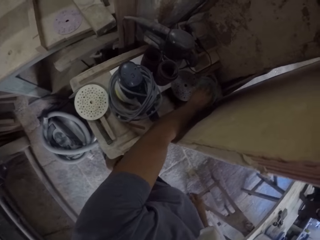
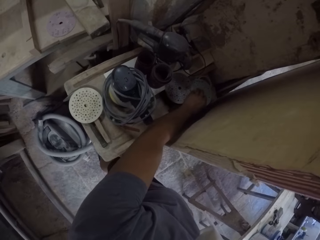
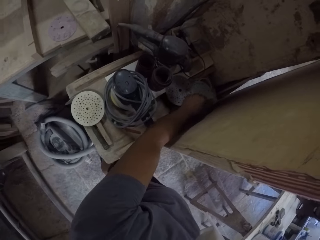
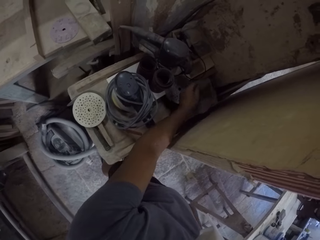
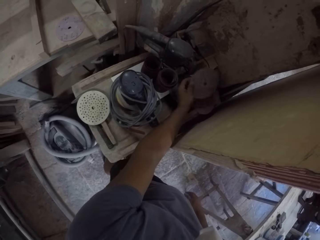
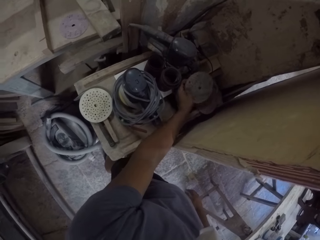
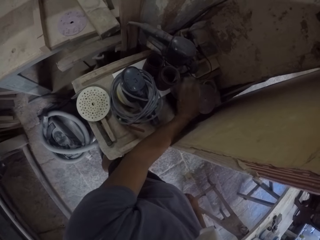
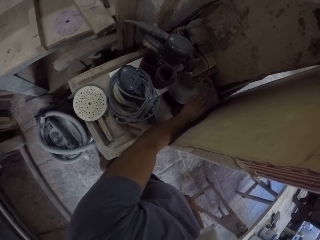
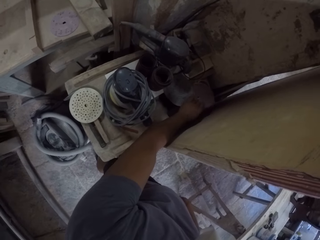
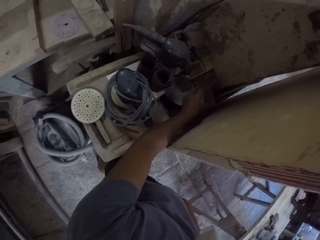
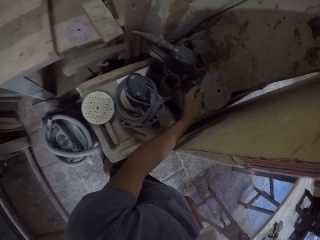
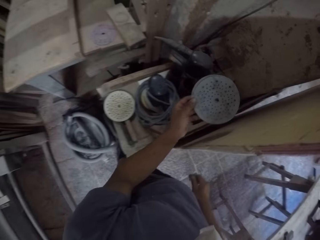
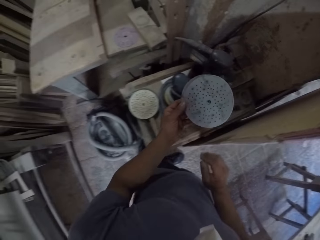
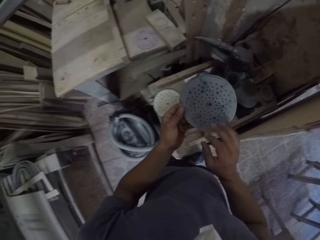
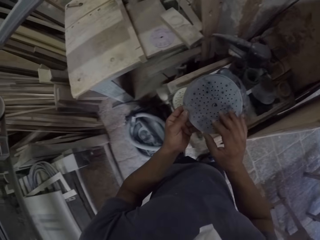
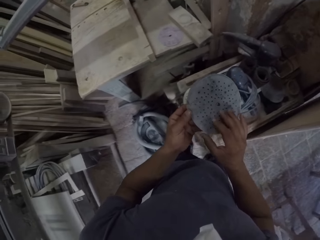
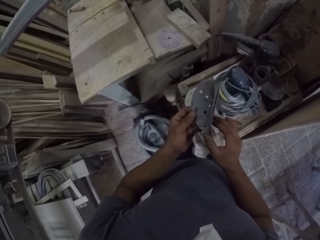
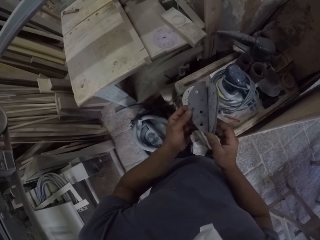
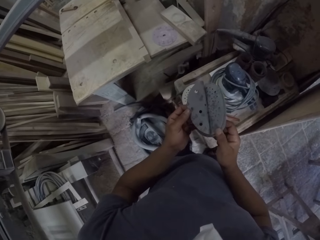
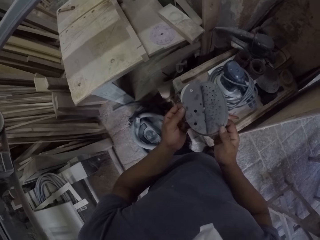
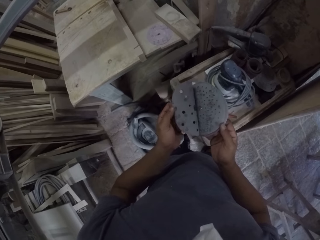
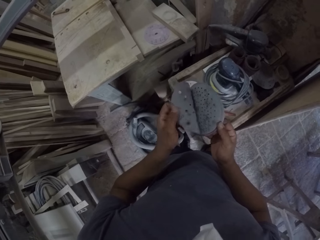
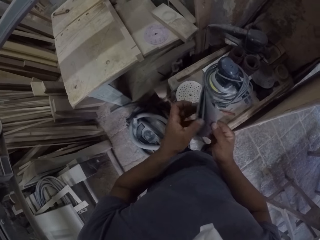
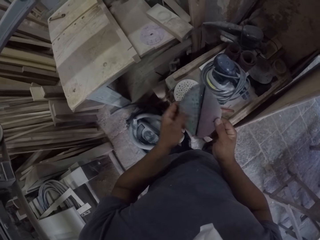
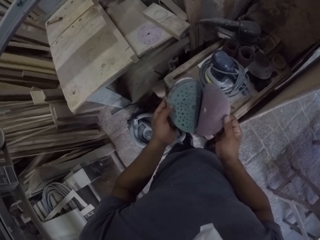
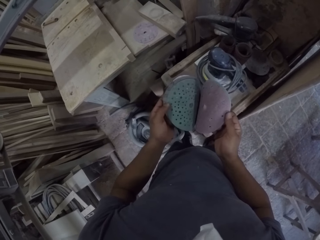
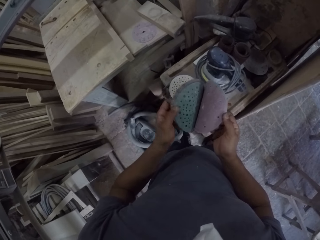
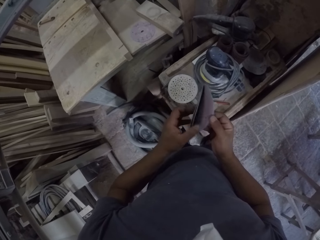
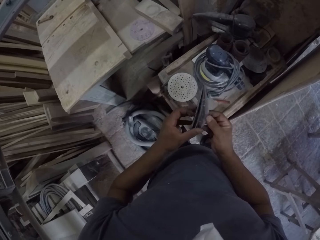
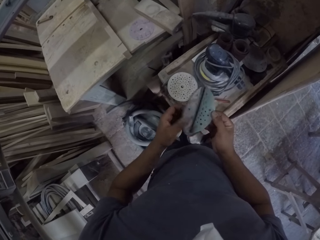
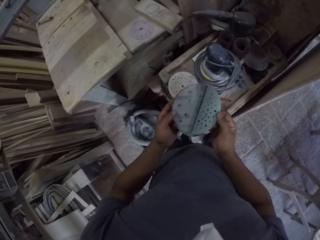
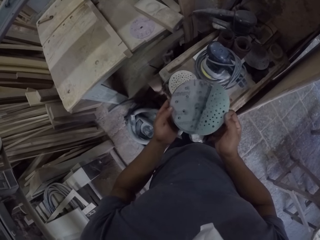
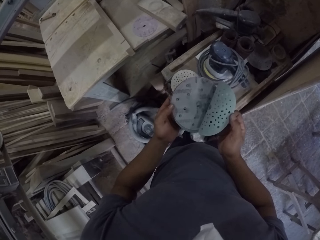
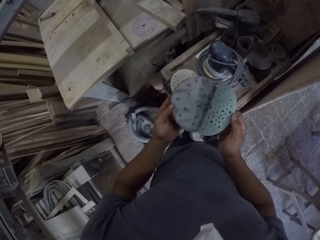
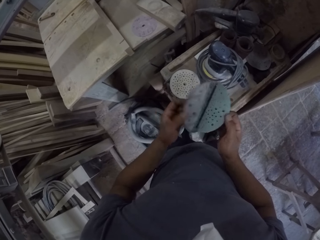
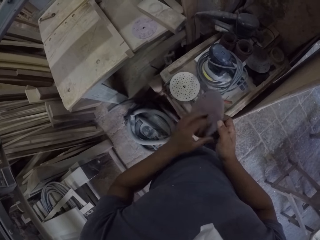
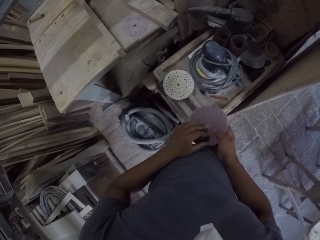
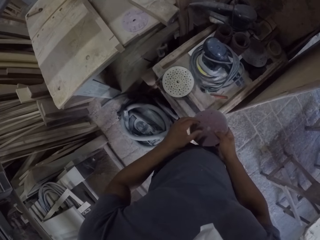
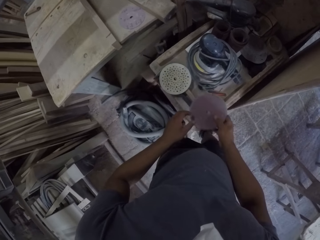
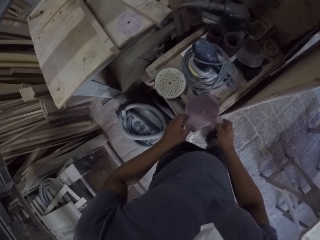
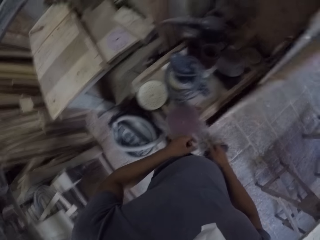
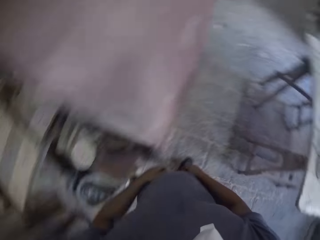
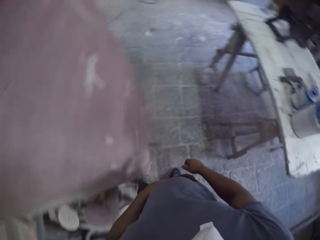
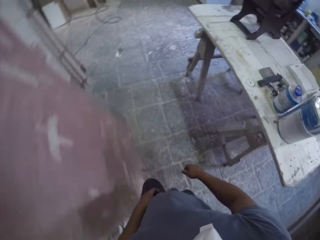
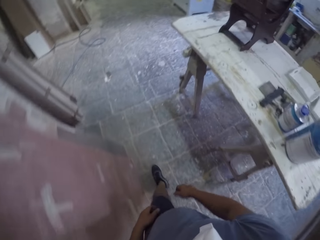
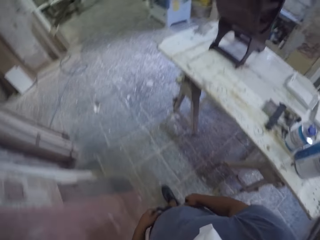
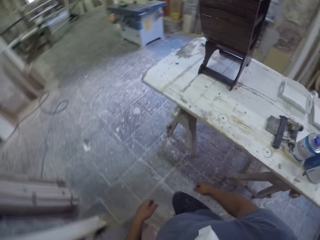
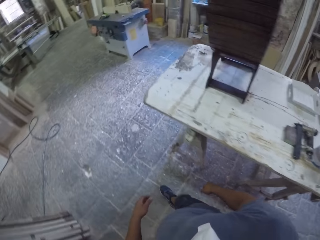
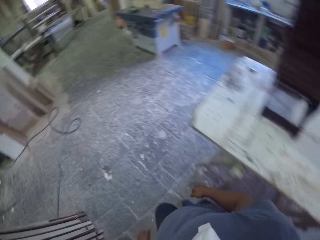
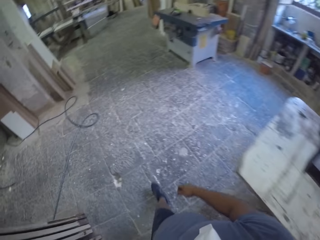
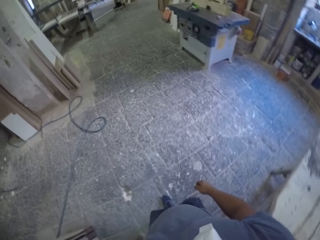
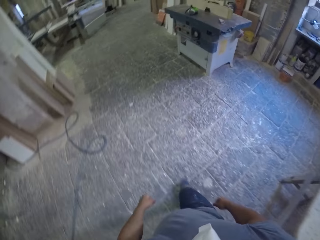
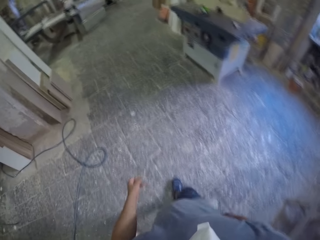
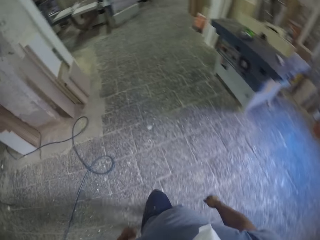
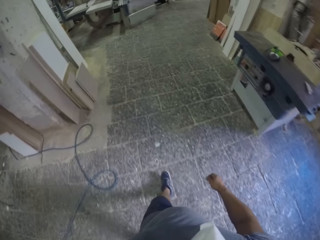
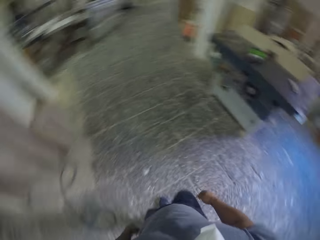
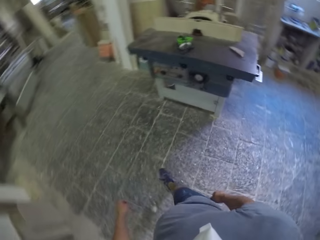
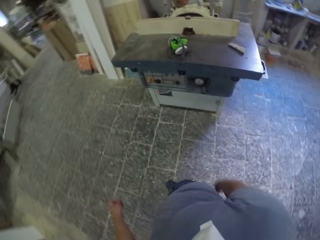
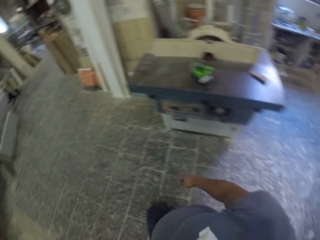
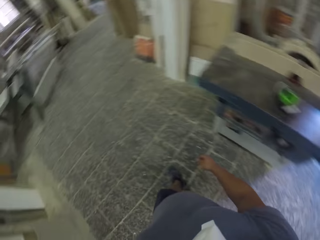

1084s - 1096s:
The camera wearer picks up a sandpaper with his left hand. He puts the sandpaper on the table. He picks up sandpapers with his left hand. He looks through the sandpapers. He moves the sandpapers with his hand. He puts the sandpapers on the table. He walks around the workshop.

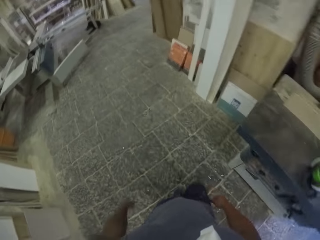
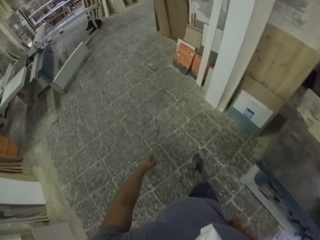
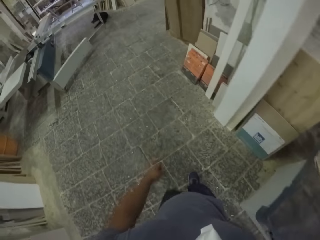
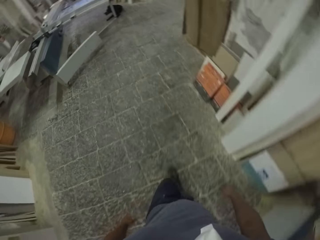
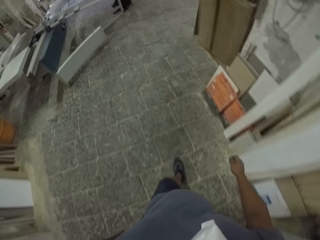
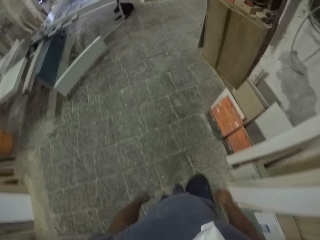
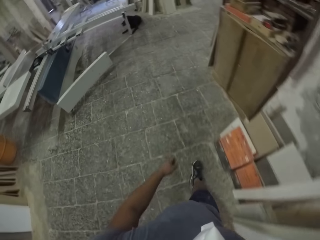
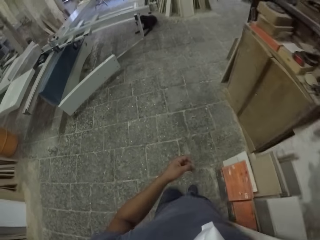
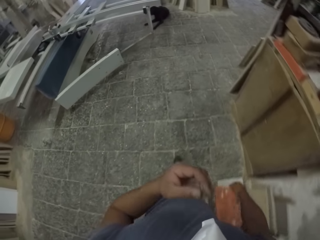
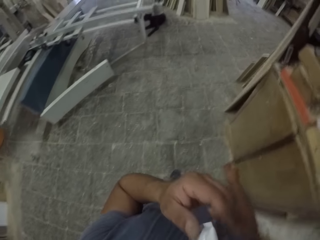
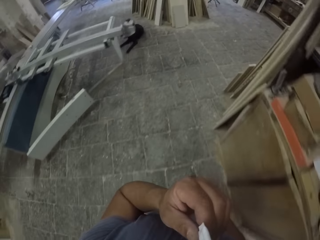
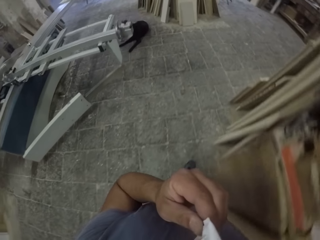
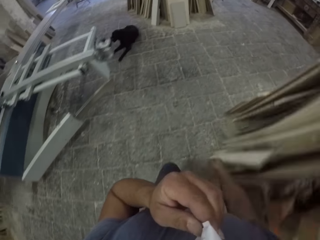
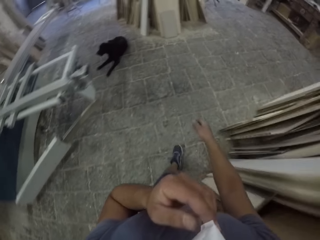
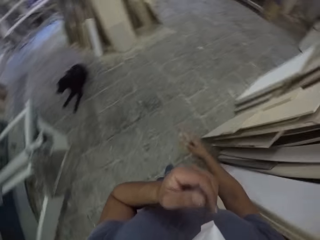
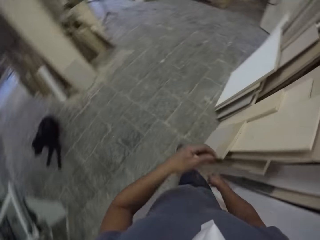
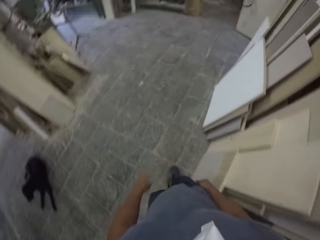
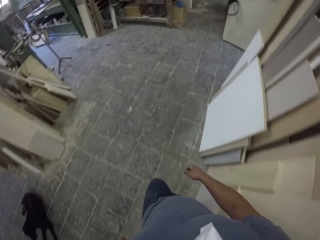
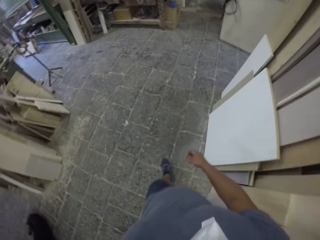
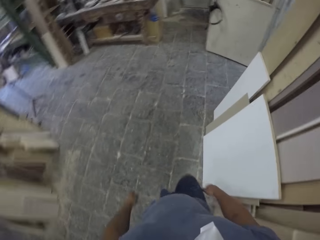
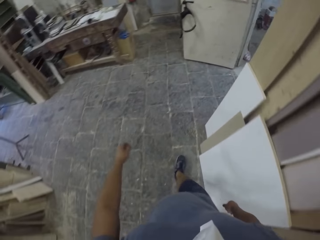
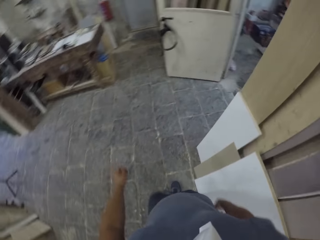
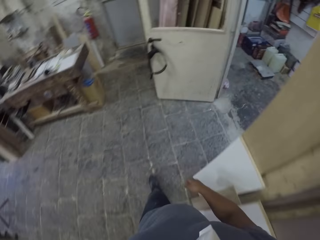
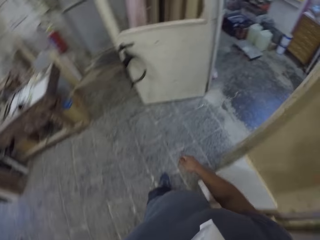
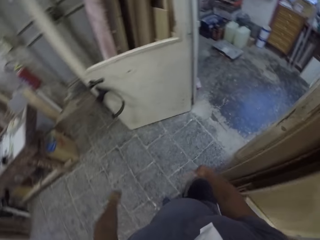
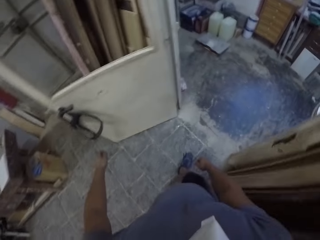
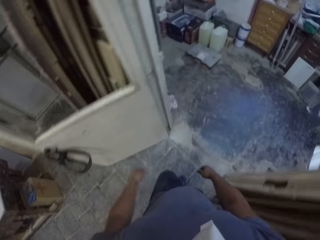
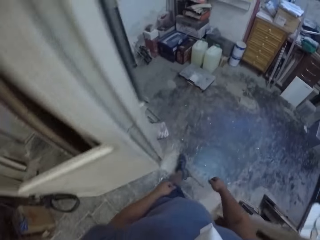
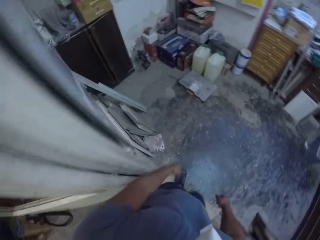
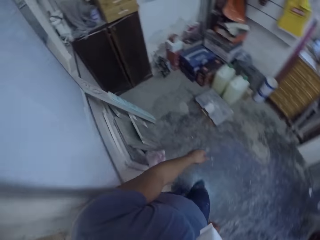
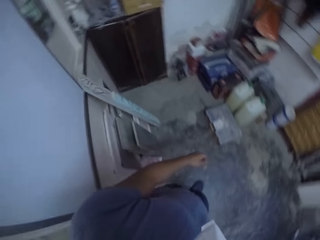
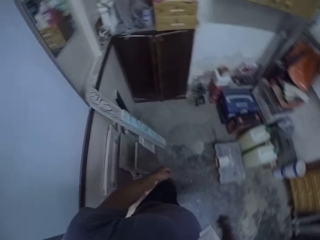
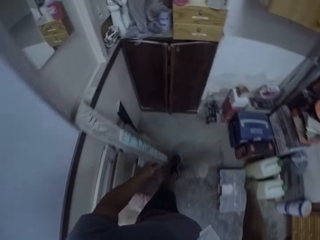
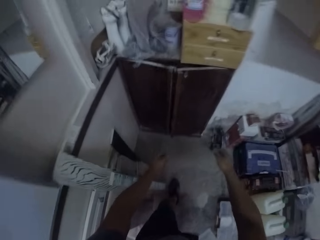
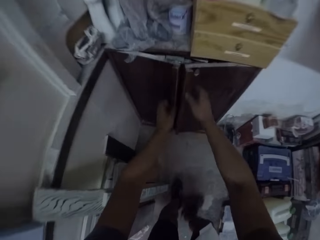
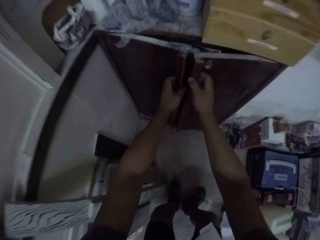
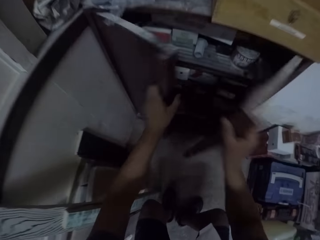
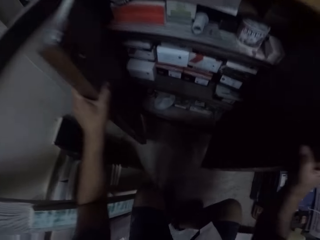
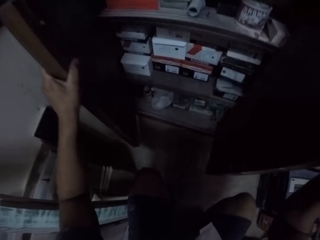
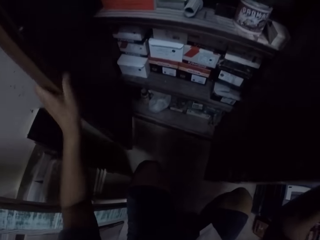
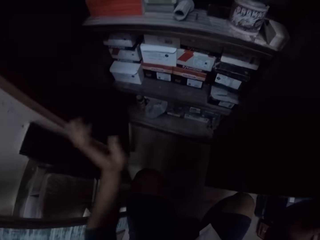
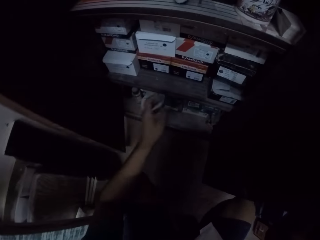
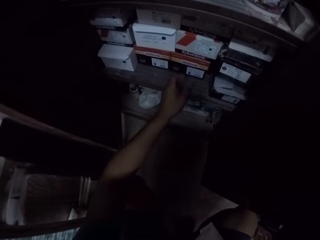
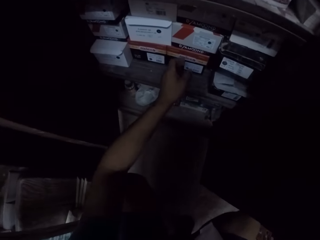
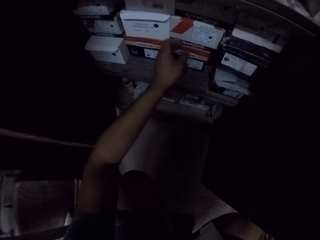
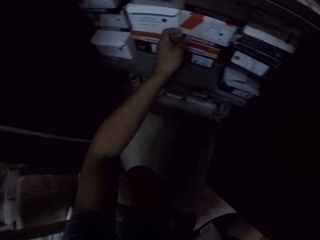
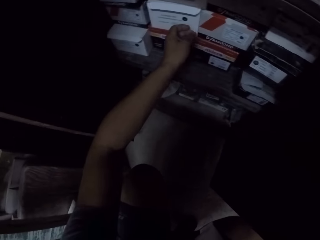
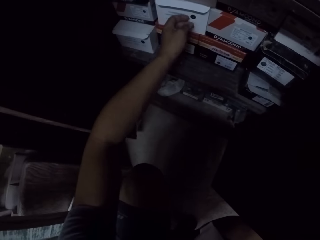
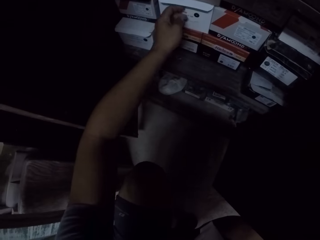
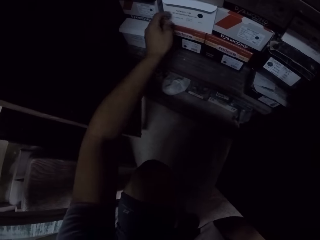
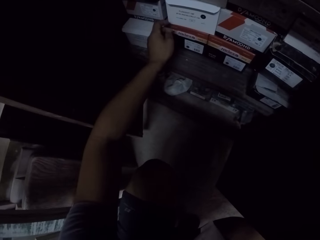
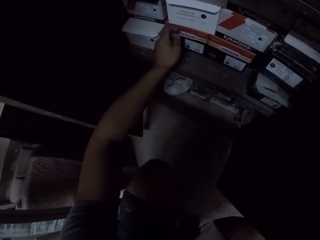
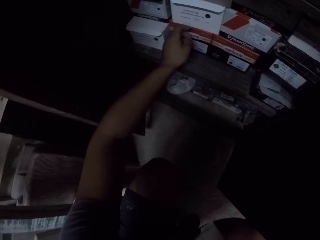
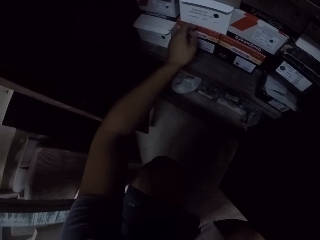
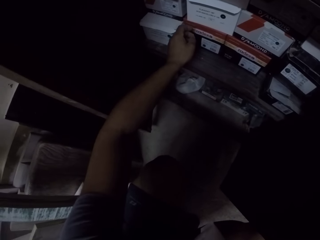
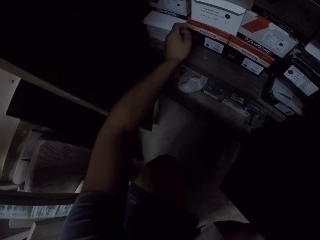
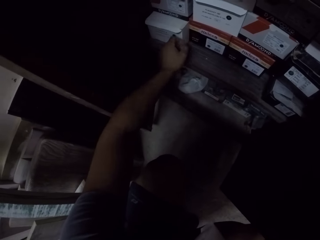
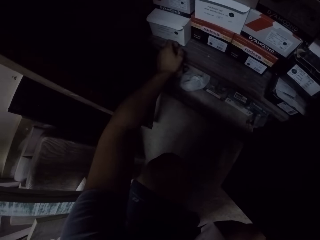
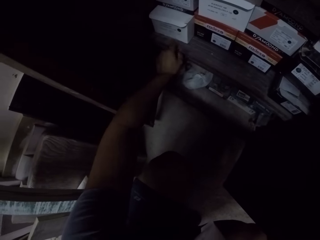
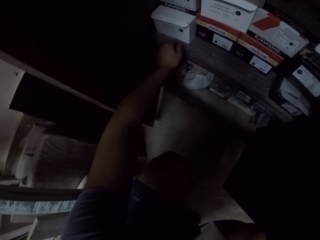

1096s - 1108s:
The camera wearer adjusts the face mask. He enters a room. He opens the cabinet doors. He squats in the workshop. He raises his left hand.
